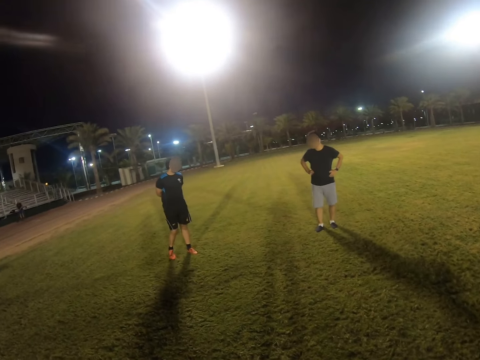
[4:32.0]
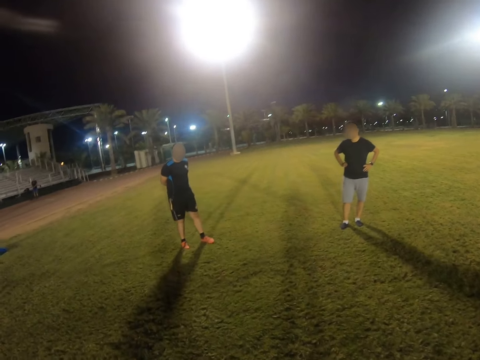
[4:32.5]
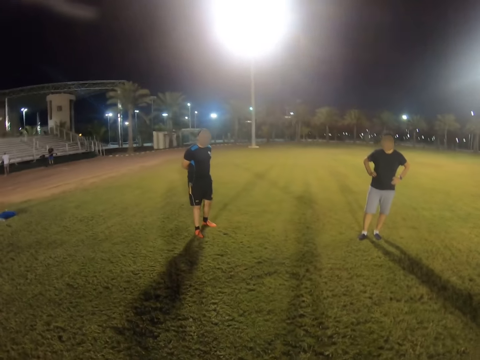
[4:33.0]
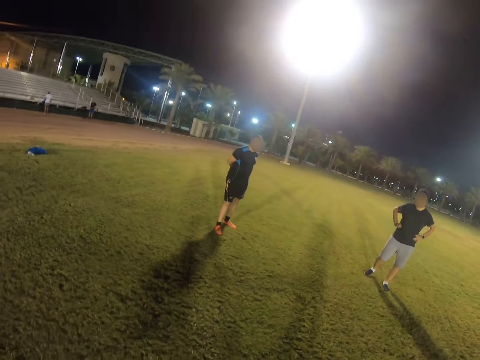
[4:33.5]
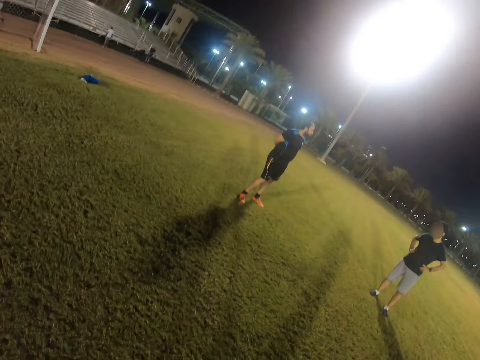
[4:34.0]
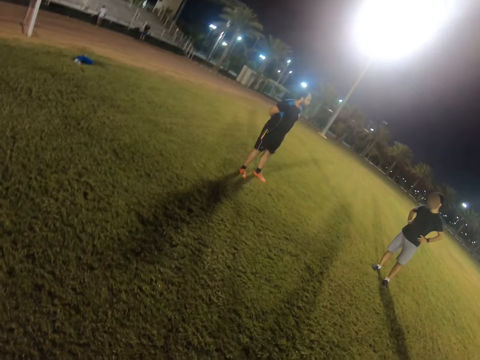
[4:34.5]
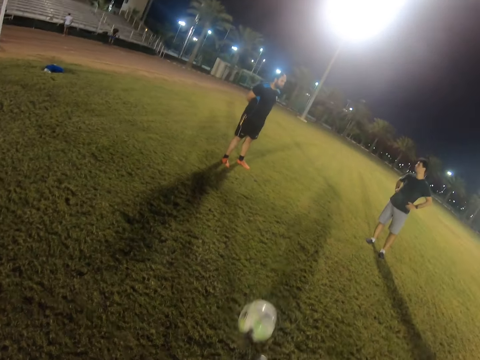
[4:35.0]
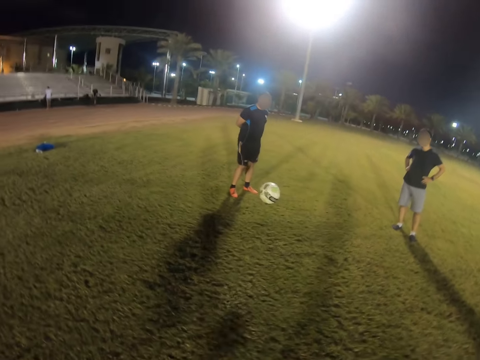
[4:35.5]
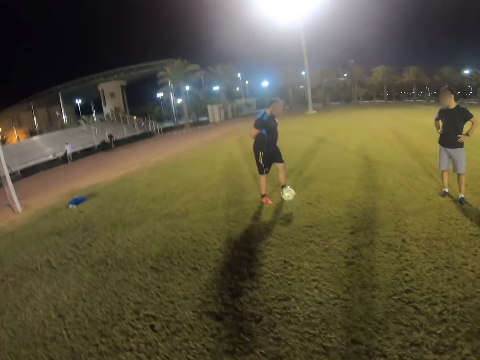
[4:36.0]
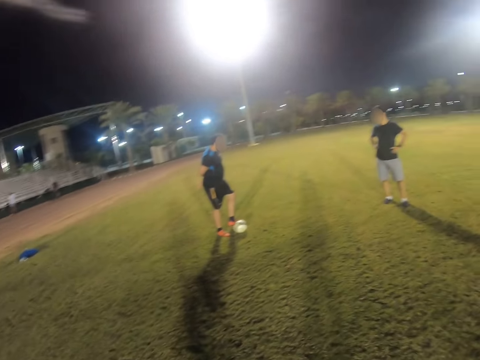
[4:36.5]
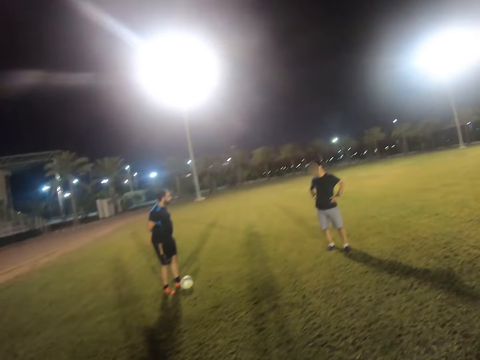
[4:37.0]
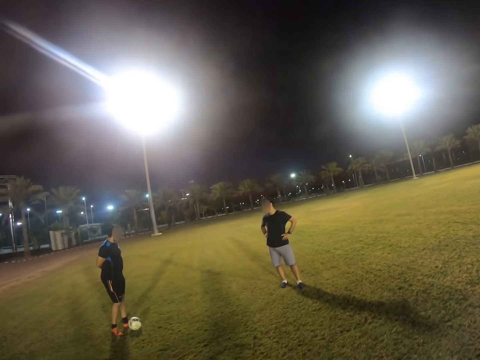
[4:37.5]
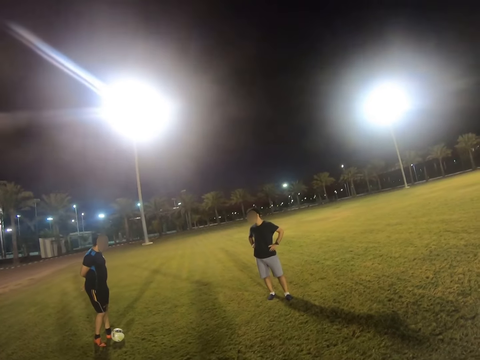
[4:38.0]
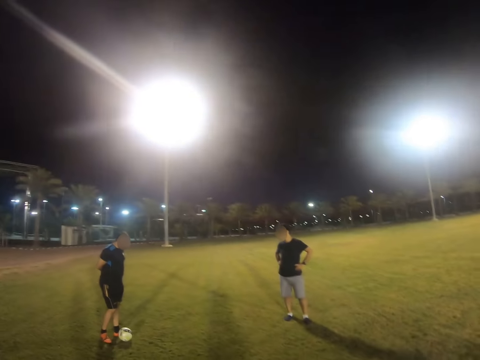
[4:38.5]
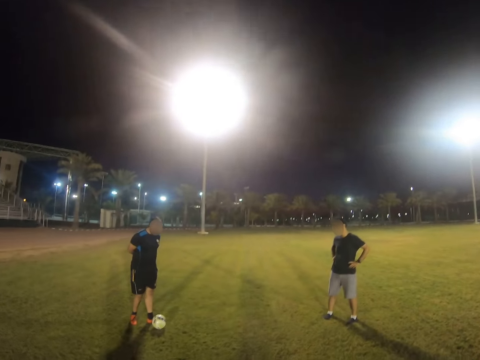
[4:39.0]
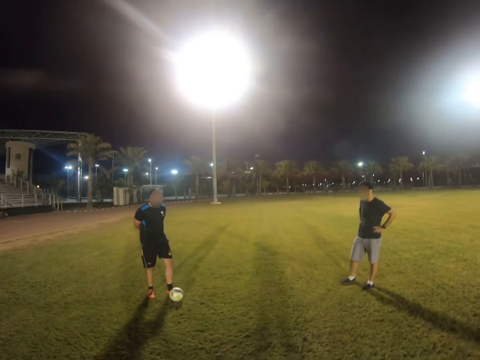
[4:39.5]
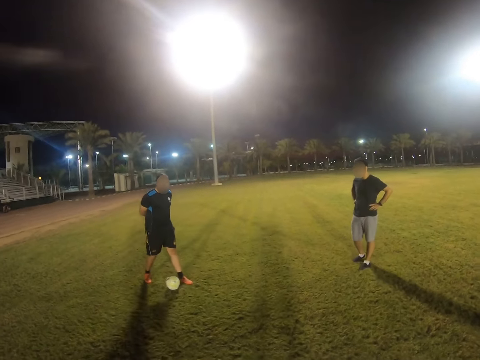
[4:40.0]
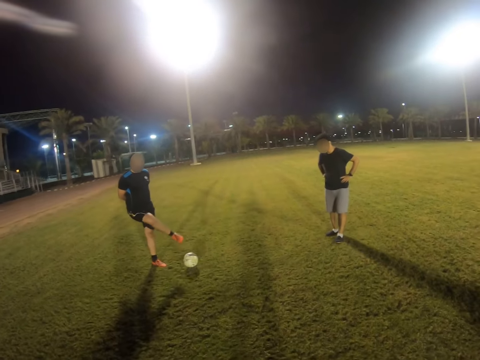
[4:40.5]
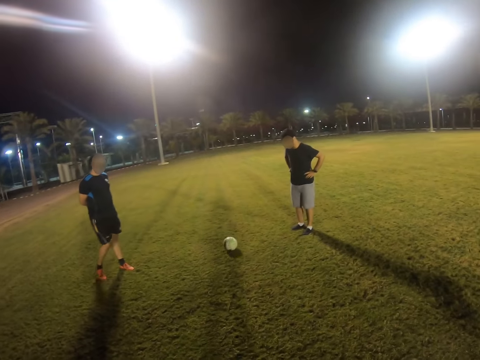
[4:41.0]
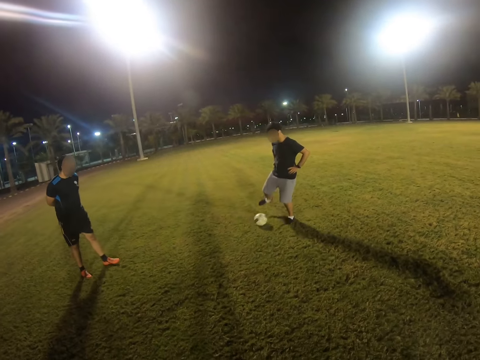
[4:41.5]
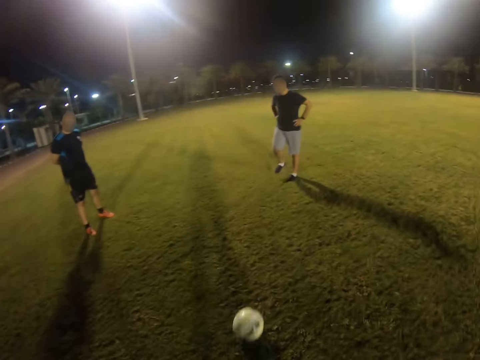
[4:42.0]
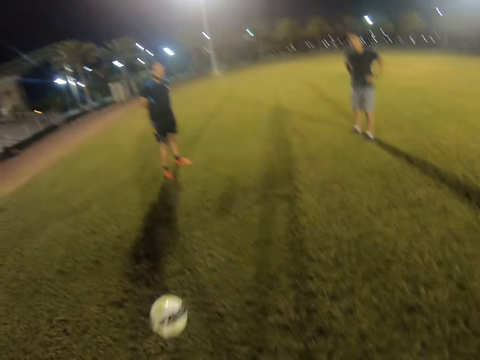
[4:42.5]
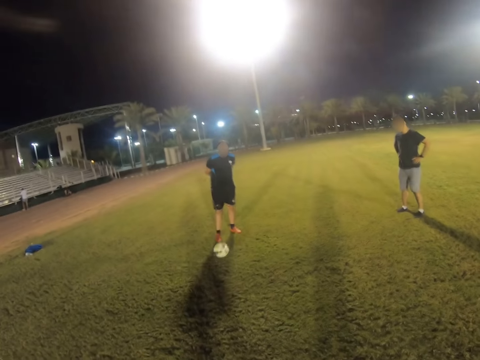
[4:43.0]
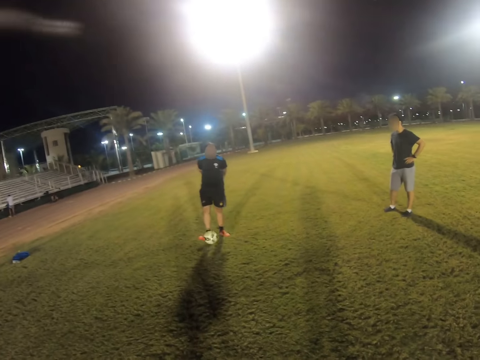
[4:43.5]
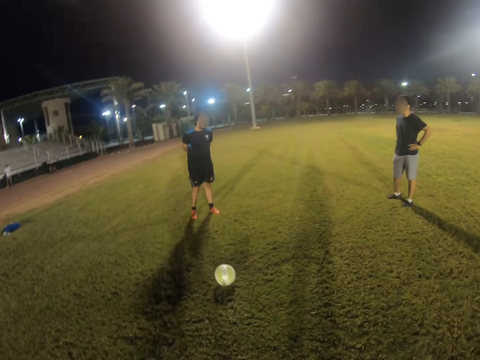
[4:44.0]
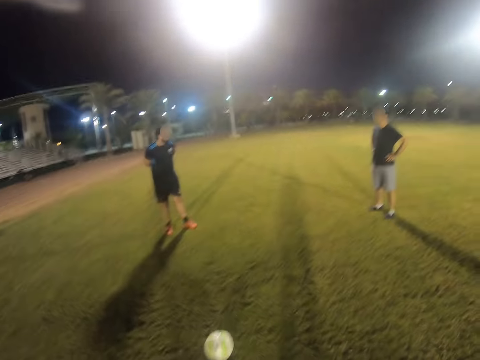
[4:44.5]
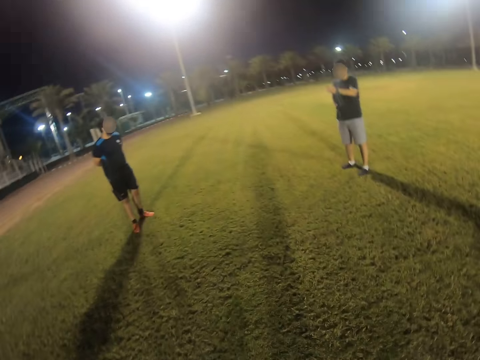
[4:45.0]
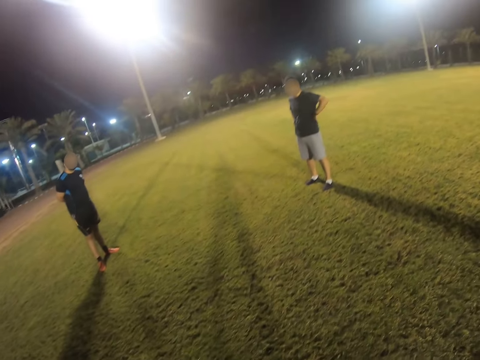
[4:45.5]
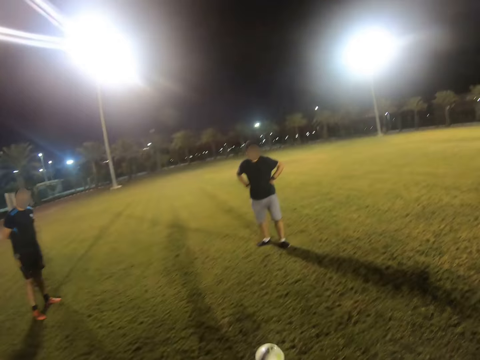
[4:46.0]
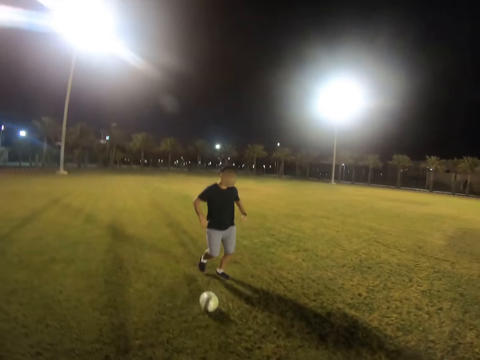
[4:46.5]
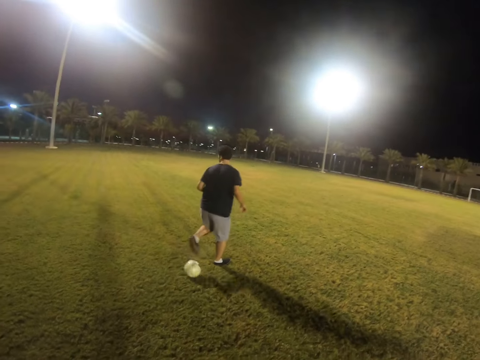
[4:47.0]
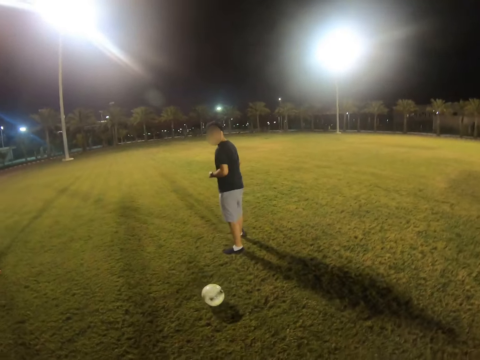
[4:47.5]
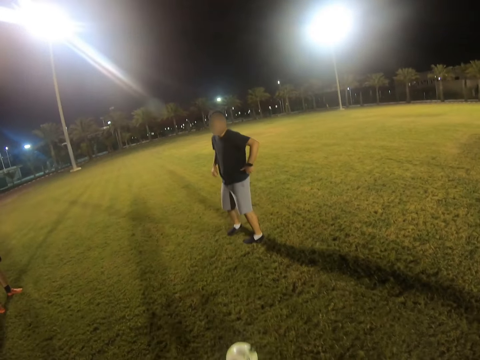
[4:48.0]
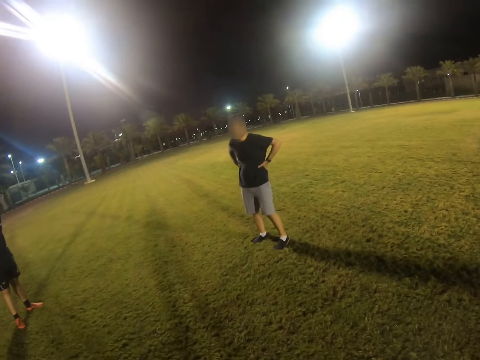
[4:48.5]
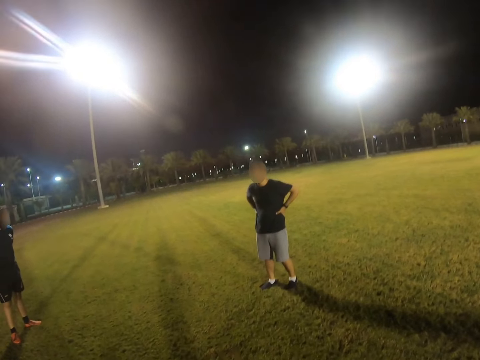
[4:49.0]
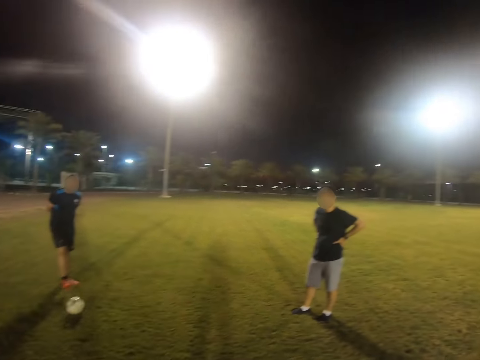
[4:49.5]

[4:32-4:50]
The camera wearer stops dribbling the ball. They pass the ball to a person. A man plays with the ball. The person passes the ball to another person. The other person passes the ball to the camera wearer. The camera wearer hits the ball. The man hits the ball. The camera wearer passes the ball to the first person. The other person hits the ball. The first person passes the ball to the camera wearer.

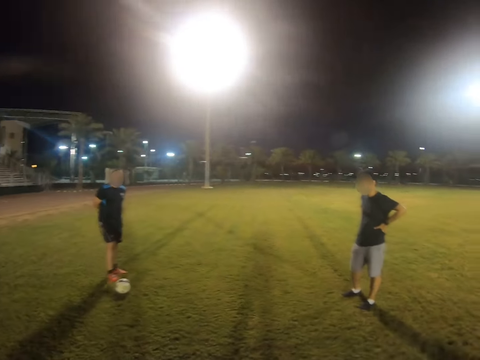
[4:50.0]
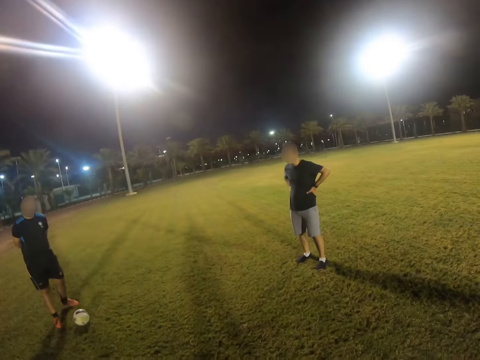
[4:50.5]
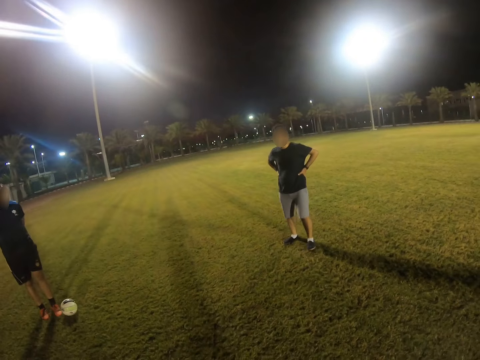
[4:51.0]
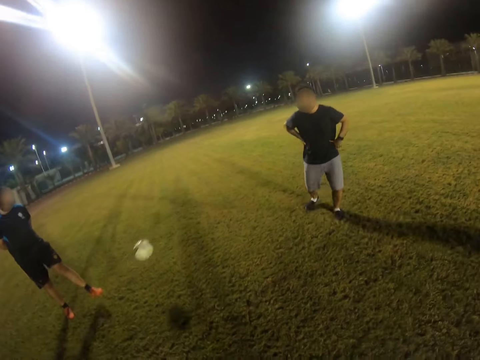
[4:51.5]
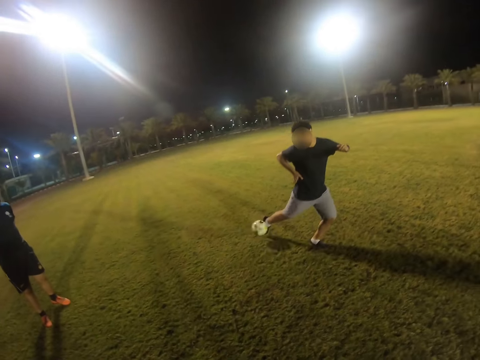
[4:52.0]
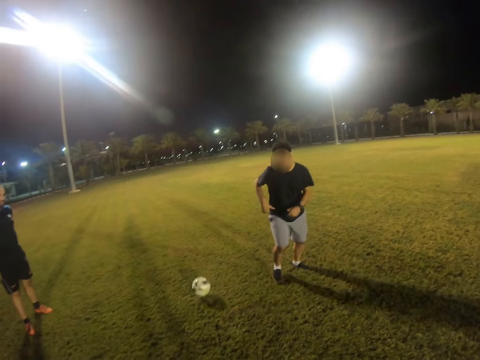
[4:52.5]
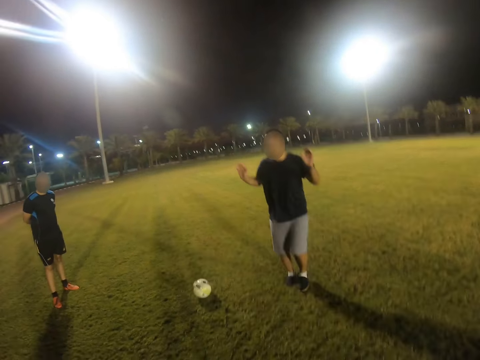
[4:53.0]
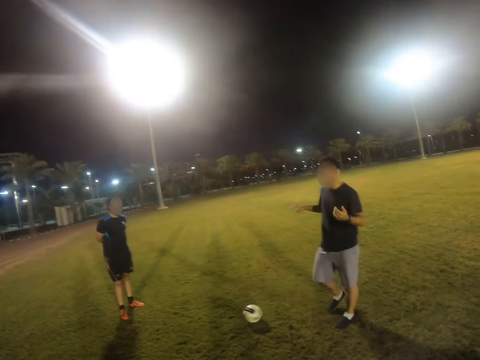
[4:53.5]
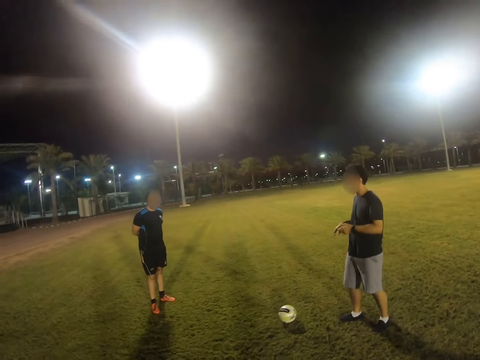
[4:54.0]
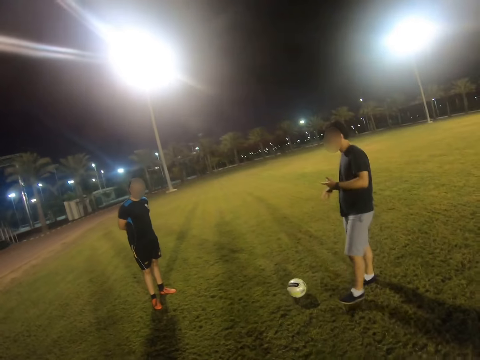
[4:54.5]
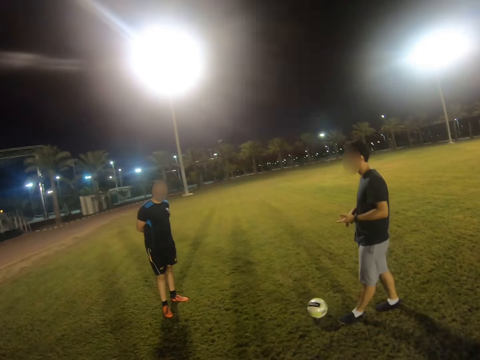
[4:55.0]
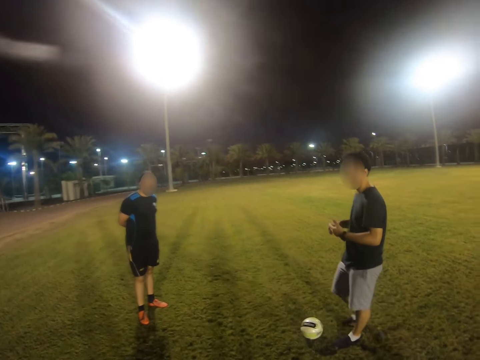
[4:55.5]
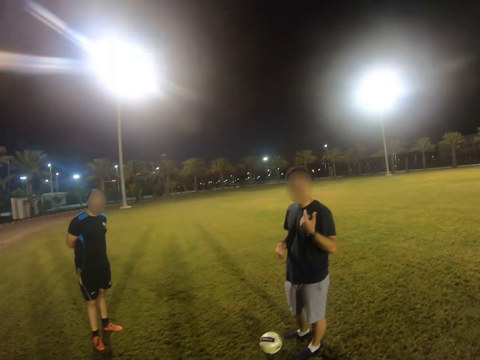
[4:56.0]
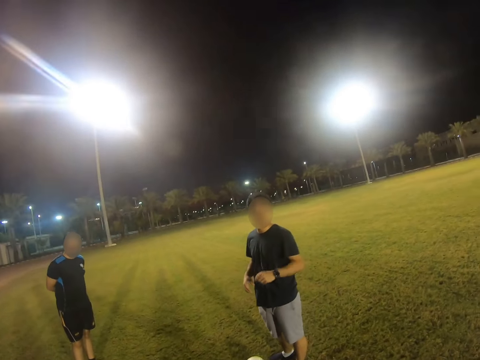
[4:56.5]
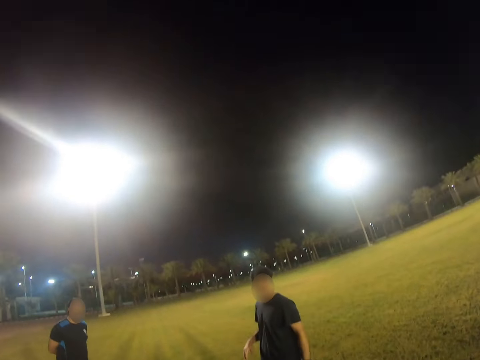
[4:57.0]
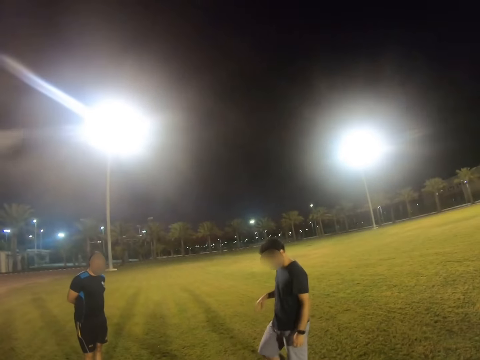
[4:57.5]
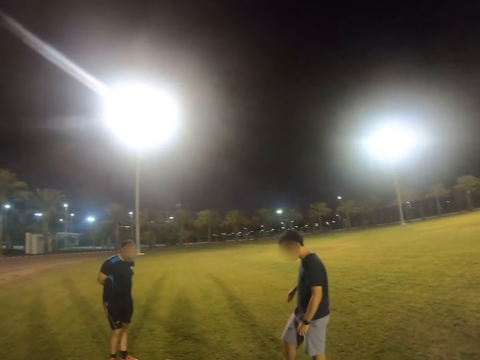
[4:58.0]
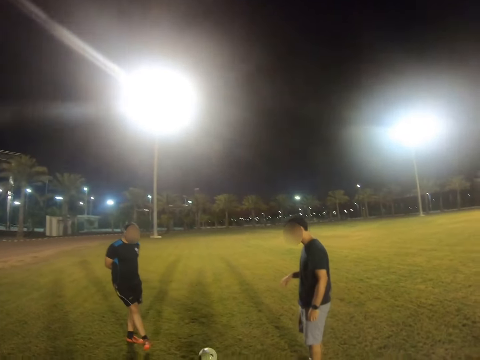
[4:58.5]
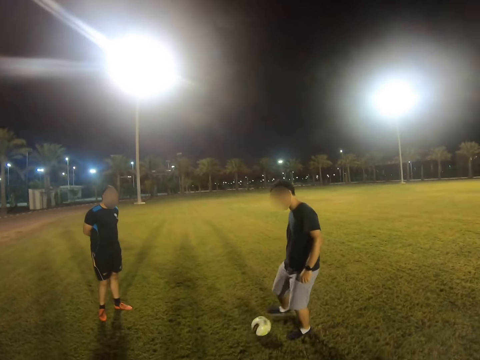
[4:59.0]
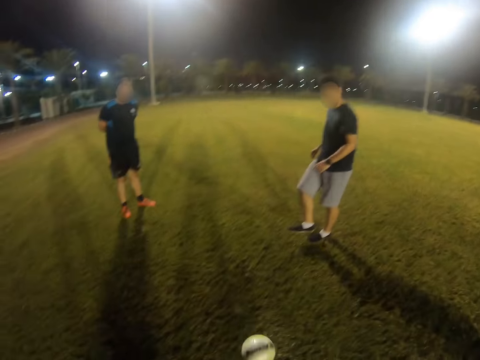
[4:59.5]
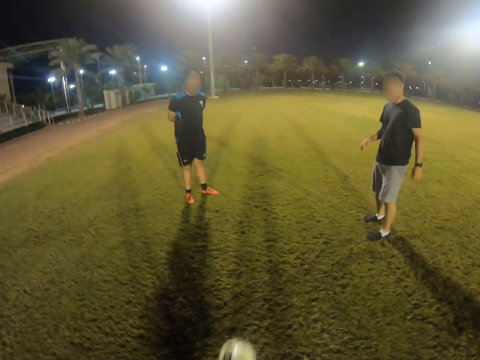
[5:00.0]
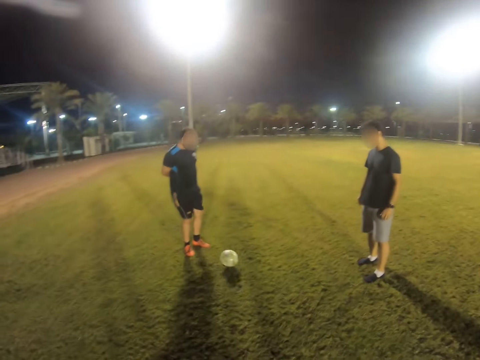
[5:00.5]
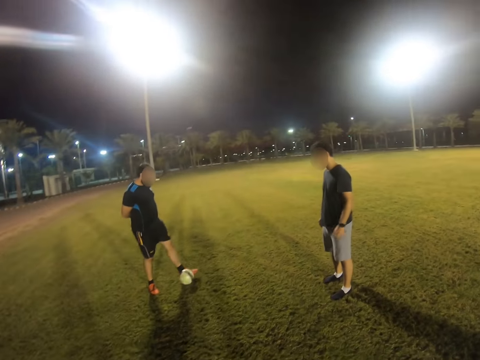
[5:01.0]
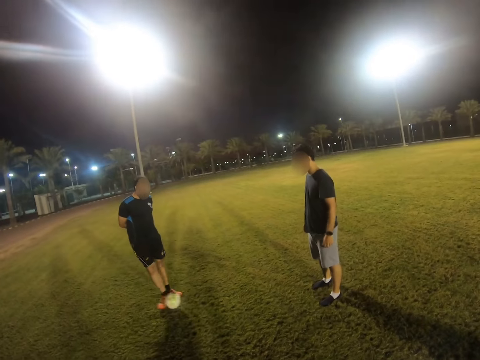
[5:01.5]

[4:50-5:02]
The camera wearer passes the ball to a man. The man passes the ball to another man. The other man hits the ball. The first man hits the ball. The other man passes the ball to the camera wearer. The camera wearer passes the ball to the first man.
